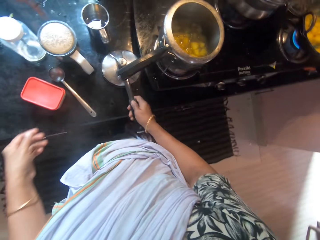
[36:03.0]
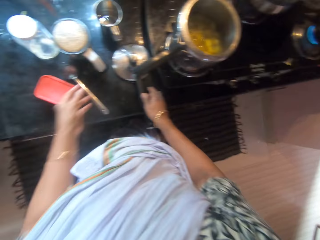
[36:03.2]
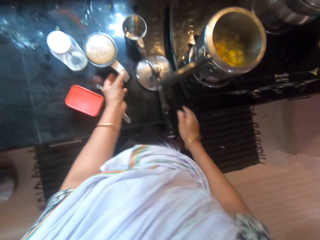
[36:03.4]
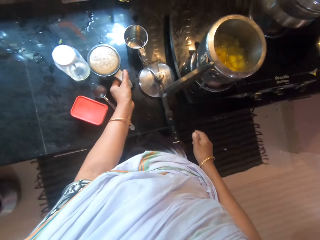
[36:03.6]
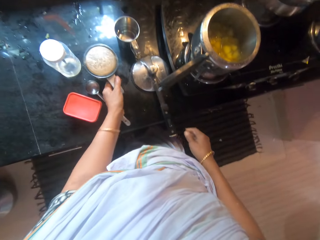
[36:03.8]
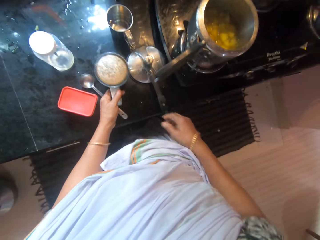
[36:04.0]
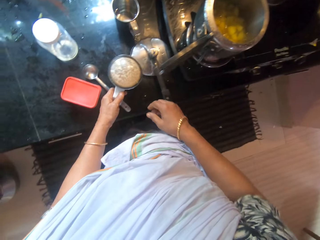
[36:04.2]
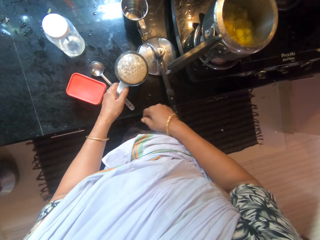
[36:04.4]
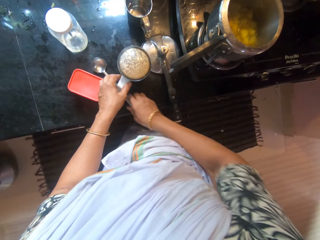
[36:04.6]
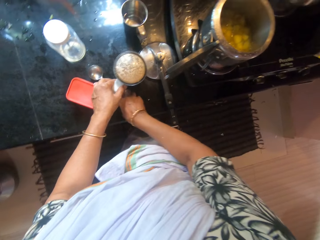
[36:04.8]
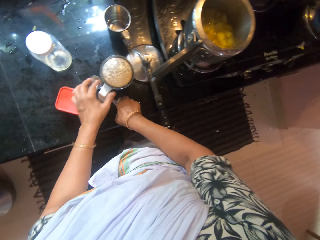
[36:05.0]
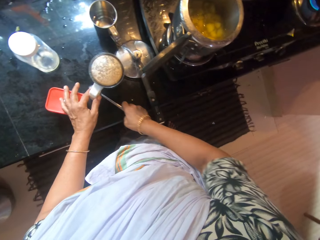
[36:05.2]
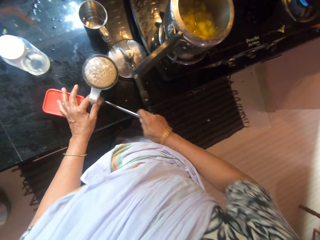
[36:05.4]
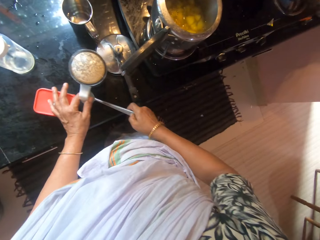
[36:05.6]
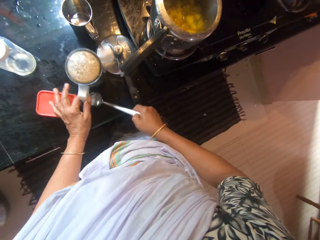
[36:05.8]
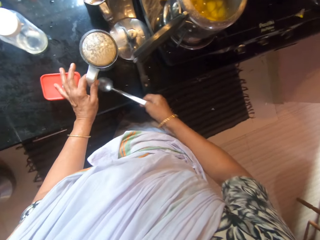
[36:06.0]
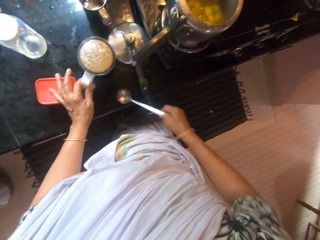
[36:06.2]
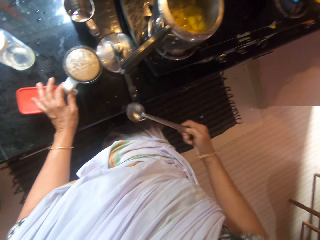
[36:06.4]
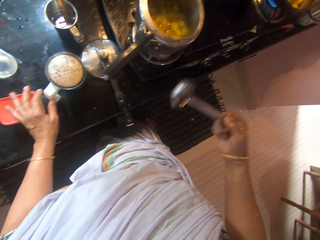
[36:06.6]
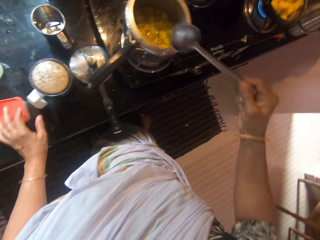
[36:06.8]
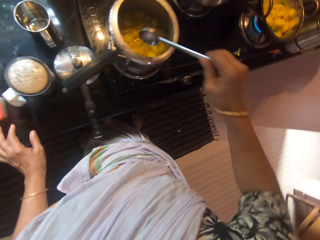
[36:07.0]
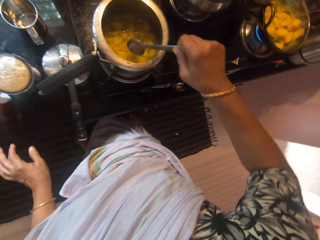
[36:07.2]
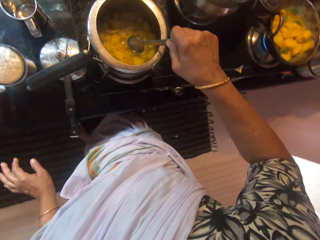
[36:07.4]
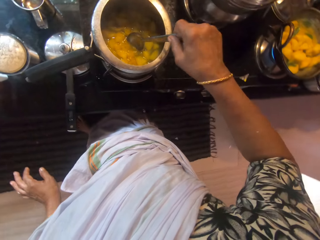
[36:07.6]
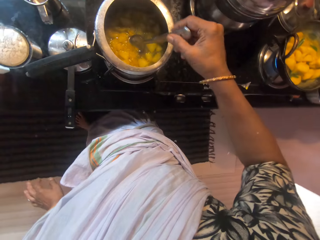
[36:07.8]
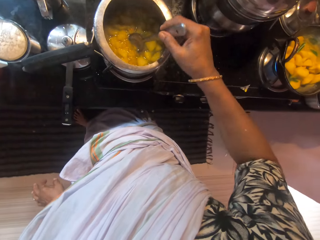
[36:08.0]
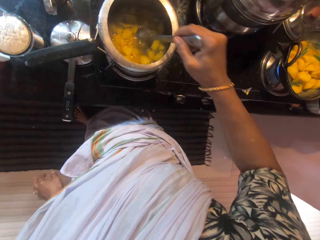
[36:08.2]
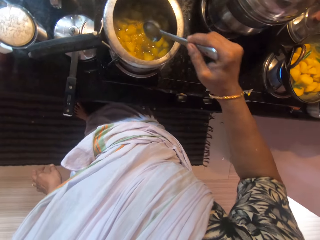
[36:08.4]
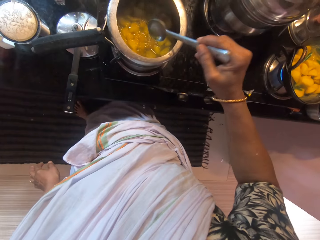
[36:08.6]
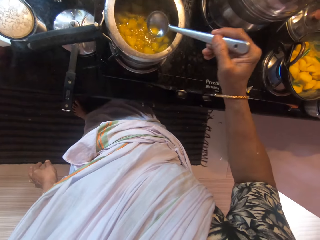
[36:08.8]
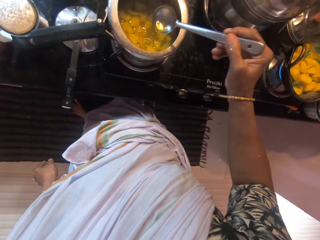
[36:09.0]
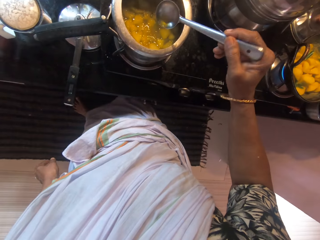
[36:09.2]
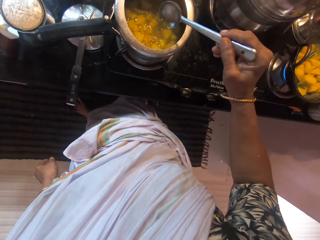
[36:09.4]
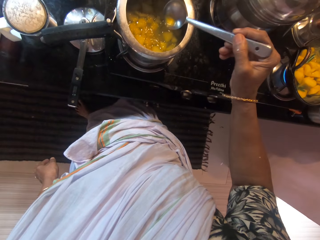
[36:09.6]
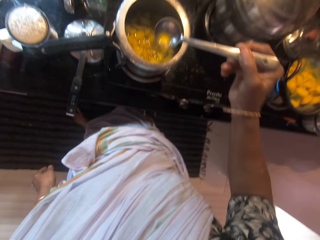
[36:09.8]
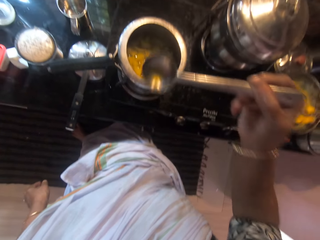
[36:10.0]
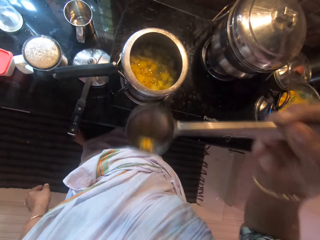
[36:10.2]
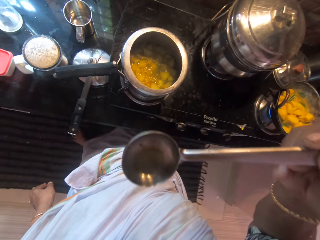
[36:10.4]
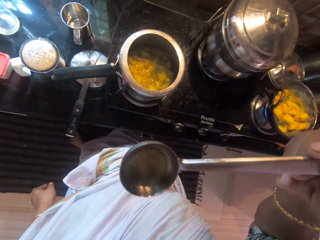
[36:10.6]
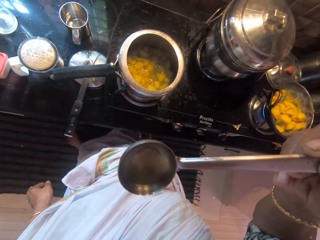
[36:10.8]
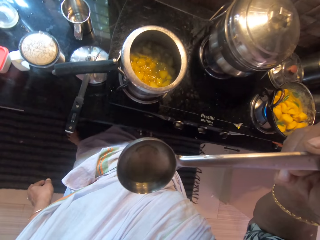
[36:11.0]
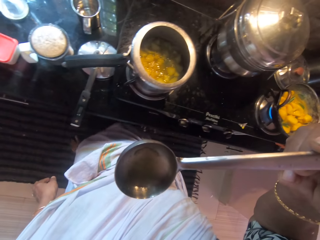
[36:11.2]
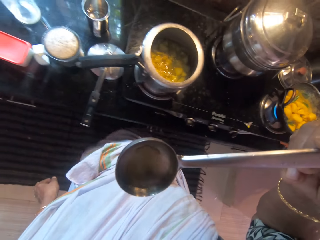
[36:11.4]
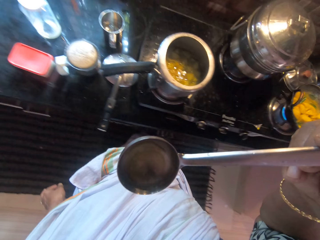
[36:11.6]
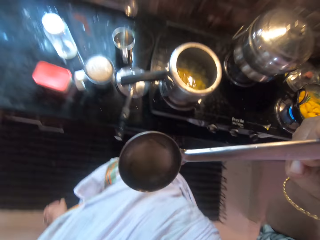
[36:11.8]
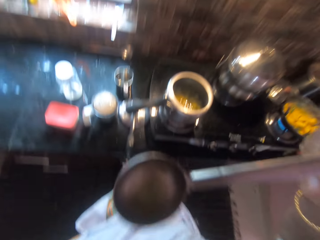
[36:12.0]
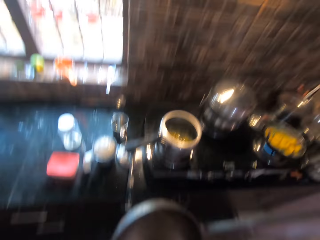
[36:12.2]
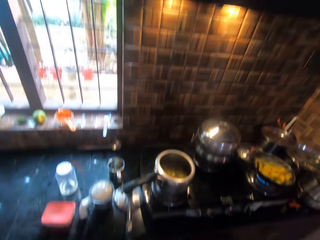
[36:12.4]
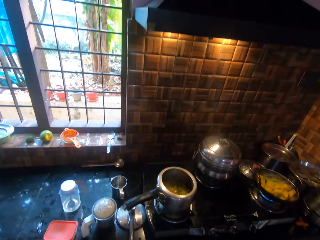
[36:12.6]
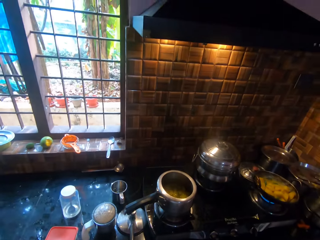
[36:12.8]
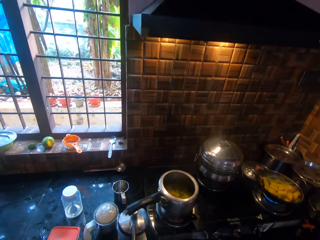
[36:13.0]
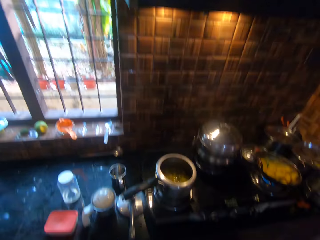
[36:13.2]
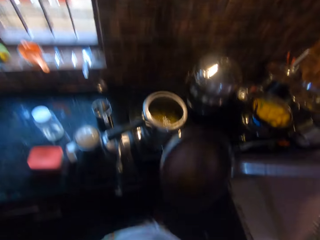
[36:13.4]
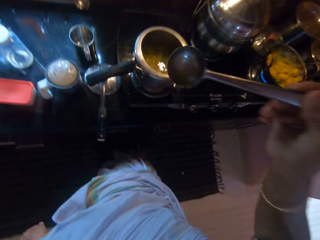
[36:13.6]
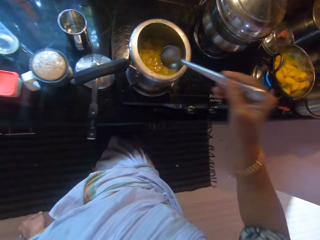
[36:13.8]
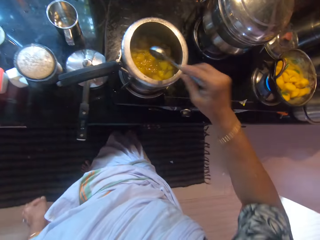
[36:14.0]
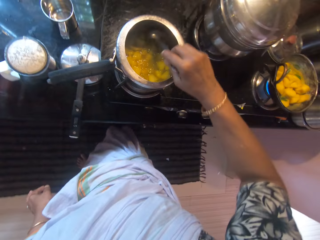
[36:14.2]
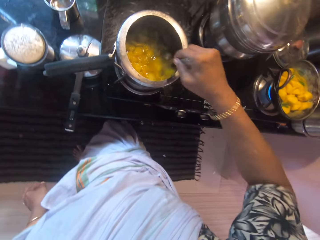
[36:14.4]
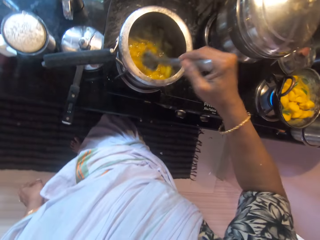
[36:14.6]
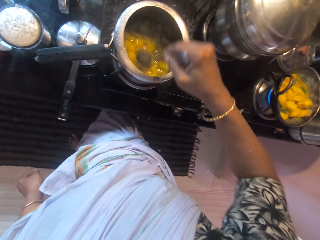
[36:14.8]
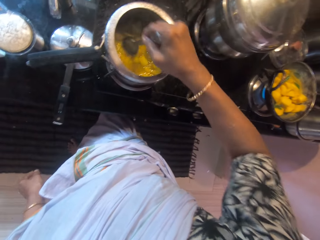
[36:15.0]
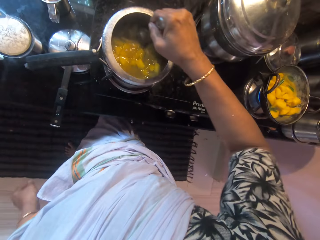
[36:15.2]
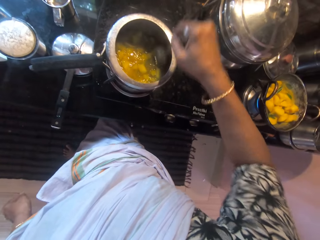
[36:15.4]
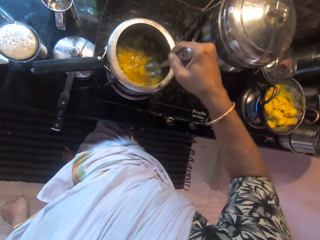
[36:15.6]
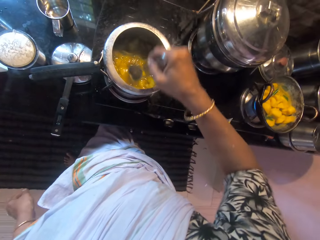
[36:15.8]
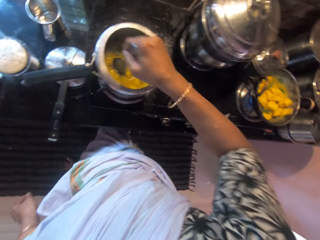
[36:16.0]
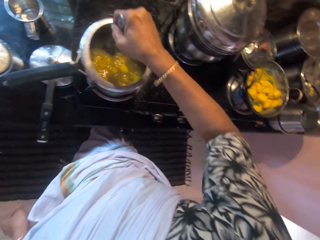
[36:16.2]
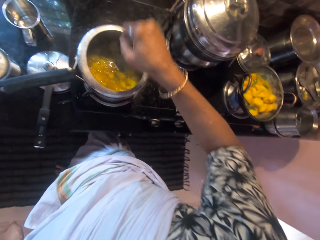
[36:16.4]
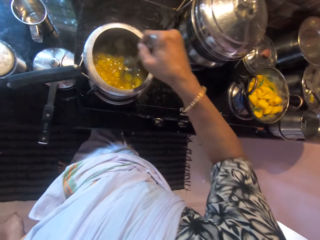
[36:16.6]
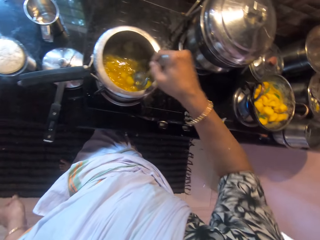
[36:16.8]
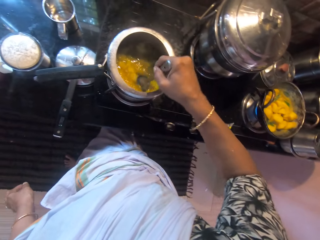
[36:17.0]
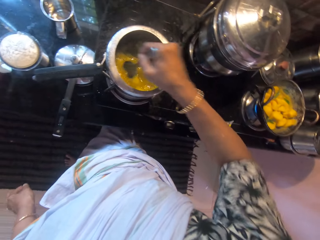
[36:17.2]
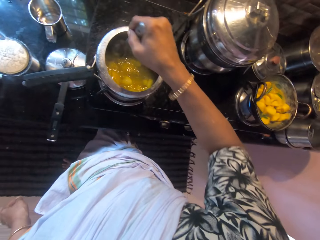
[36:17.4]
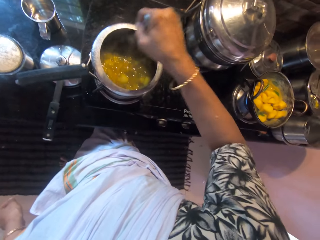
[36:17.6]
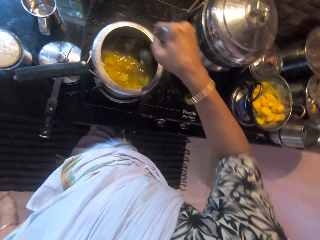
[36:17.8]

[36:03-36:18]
The camera wearer drops the lid on the kitchen counter with her right hand. She moves the blender cup on the kitchen counter with her left hand. She holds a jug. She picks the spoon from the kitchen counter with her right hand. She scoops some water from the pot on the cooker with the spoon in her right hand. She blows on the water in the spoon in her right hand with her mouth. She looks around. She drinks the water from the spoon in her right hand. She stirs some food in the pot on the cooker with the spoon in her right hand.

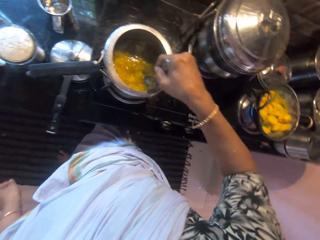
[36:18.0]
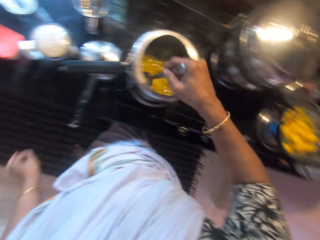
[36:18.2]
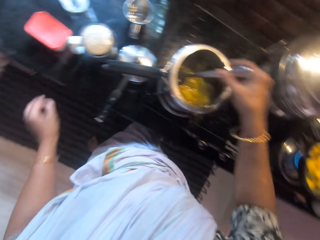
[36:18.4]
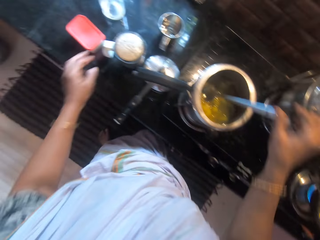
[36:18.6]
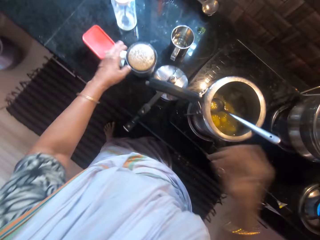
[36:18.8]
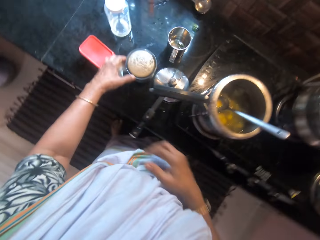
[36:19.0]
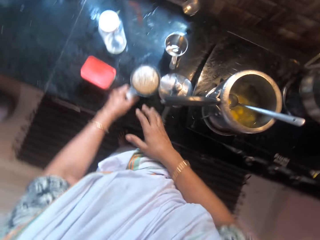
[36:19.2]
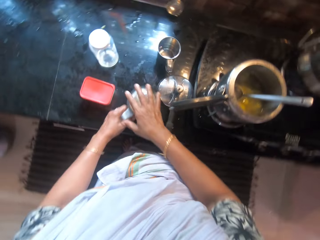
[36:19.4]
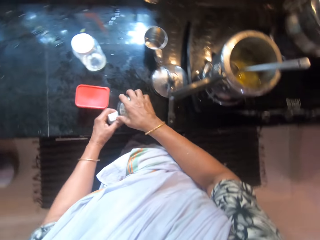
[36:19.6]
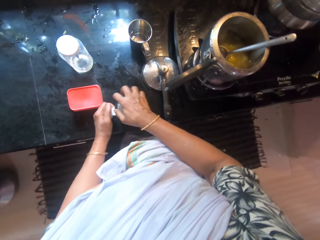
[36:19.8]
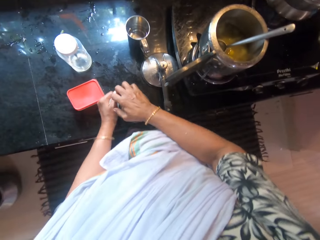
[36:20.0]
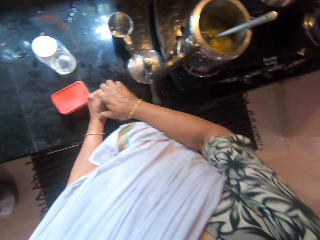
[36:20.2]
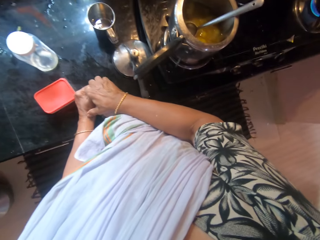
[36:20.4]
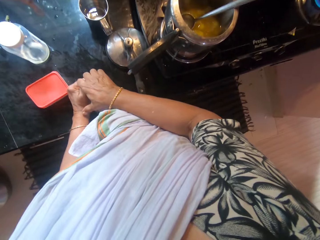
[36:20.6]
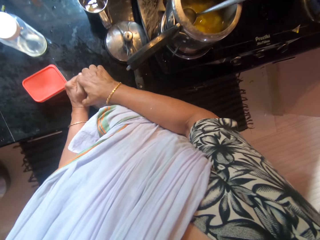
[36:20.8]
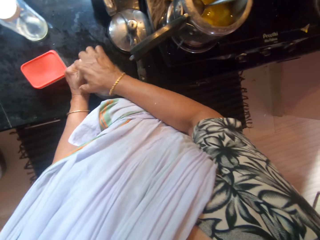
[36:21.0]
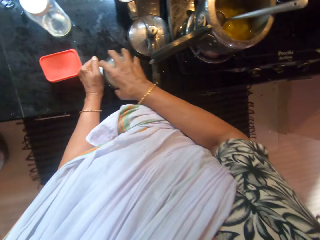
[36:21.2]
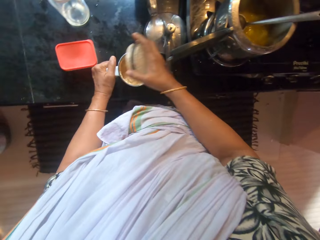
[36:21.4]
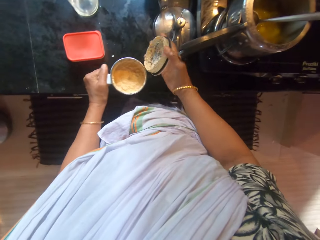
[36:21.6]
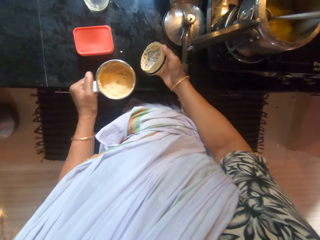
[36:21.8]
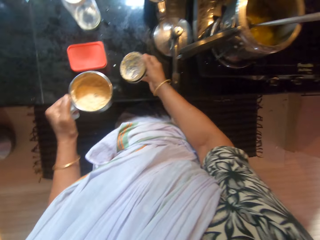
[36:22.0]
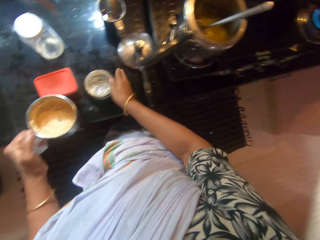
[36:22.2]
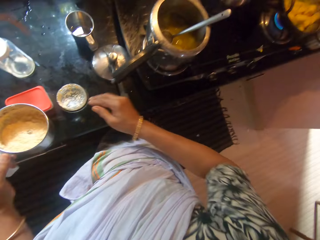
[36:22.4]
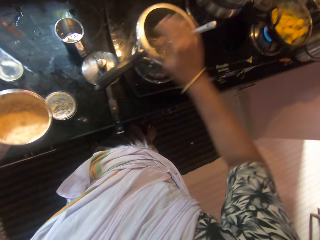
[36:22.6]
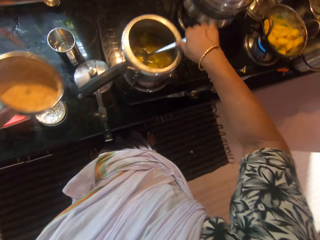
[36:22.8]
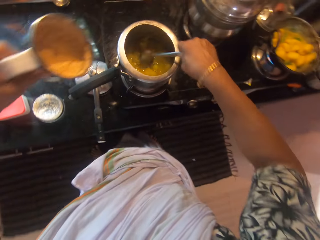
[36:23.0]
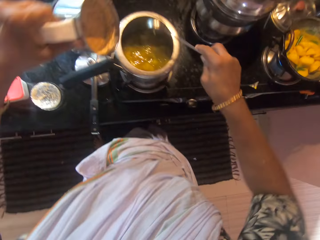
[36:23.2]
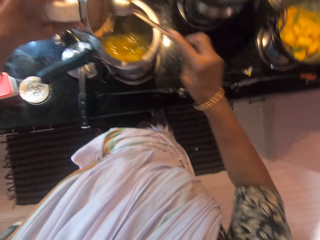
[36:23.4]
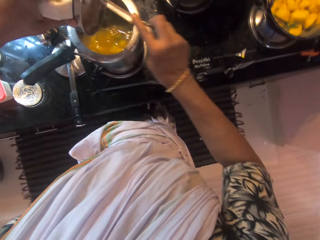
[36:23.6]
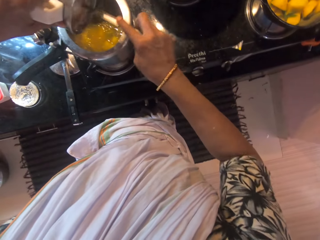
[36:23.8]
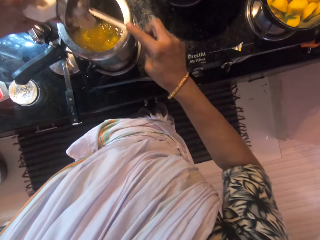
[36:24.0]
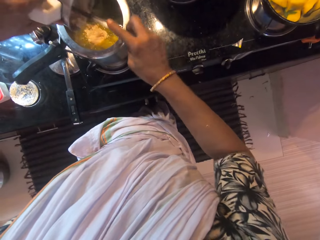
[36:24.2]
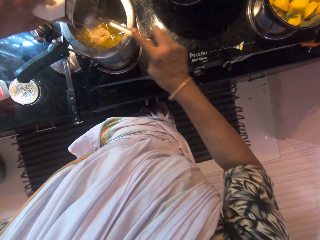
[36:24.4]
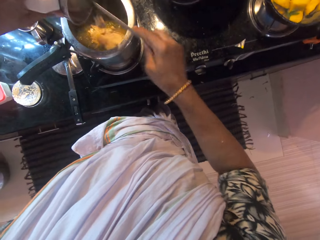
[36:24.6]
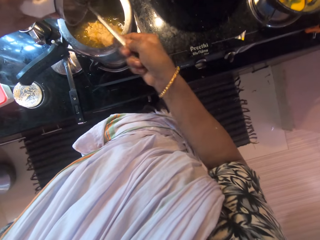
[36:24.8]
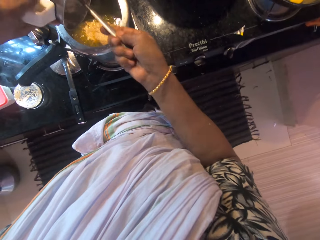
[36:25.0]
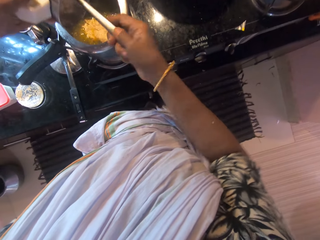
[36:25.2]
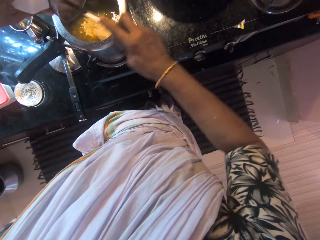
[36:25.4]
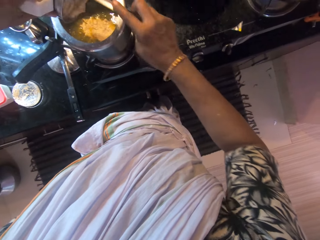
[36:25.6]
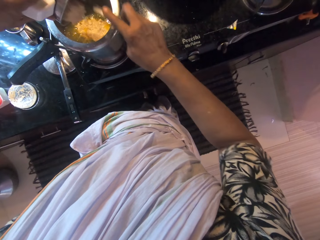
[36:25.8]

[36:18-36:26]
The camera wearer holds the blender on the cabinet with her left hand. She removes the lid of the blender on the cabinet with her right hand. She places the lid of the blender on the cabinet with her right hand. She picks the blender from the cabinet with her left hand. She picks the ladle from the pressure pot with her right hand. She holds the spoon. She scoops rice paste from the blender in her left hand into the pressure pot on the cooker with the ladle in her right hand. She pours the solution in the cooking pot.
